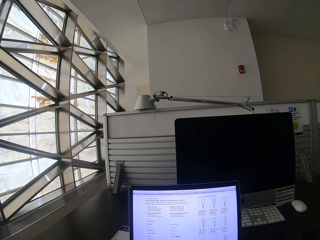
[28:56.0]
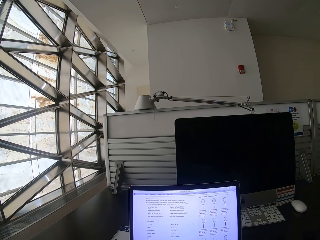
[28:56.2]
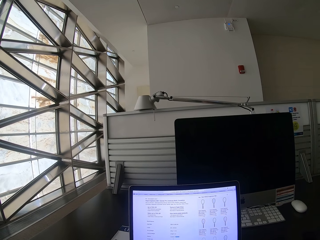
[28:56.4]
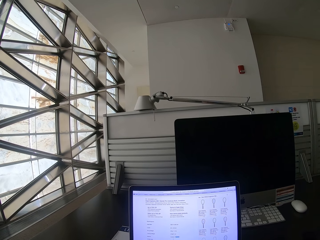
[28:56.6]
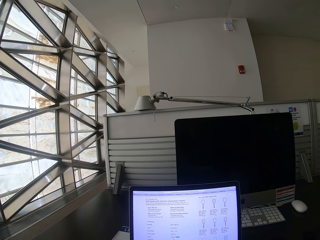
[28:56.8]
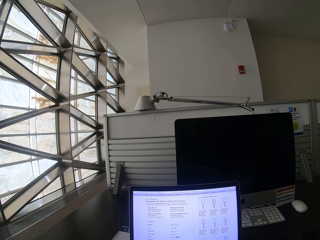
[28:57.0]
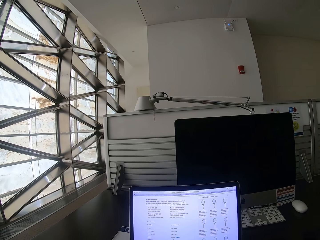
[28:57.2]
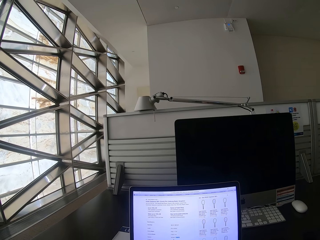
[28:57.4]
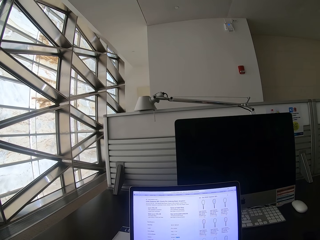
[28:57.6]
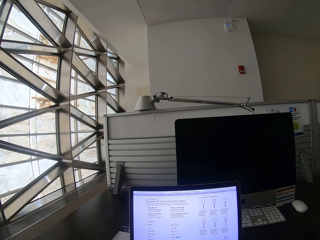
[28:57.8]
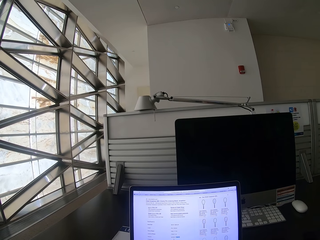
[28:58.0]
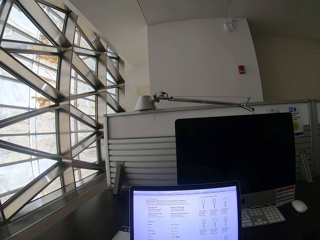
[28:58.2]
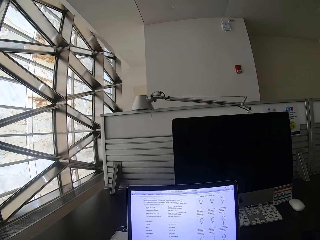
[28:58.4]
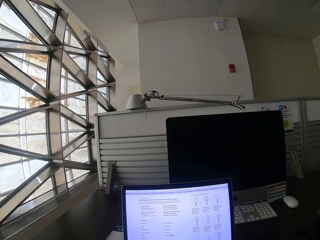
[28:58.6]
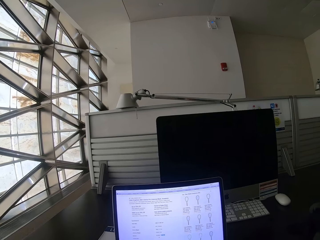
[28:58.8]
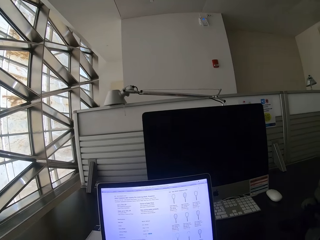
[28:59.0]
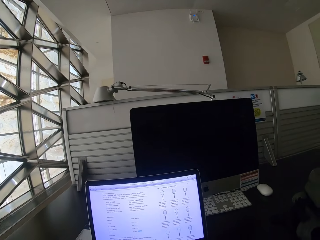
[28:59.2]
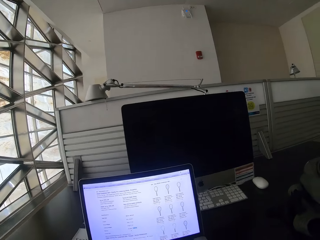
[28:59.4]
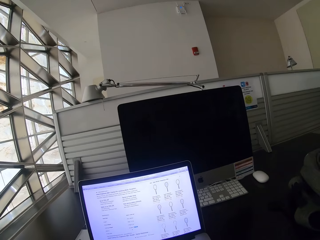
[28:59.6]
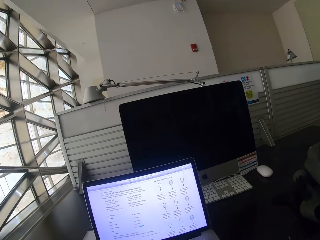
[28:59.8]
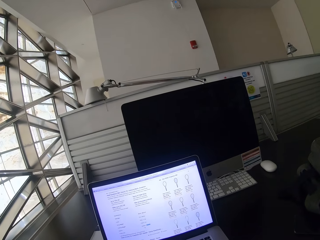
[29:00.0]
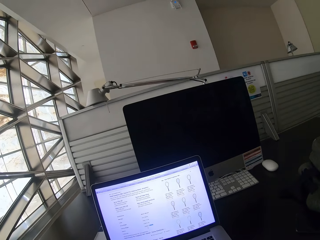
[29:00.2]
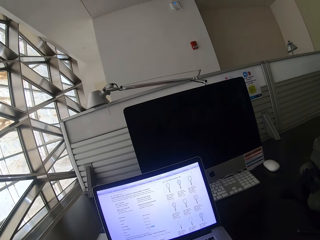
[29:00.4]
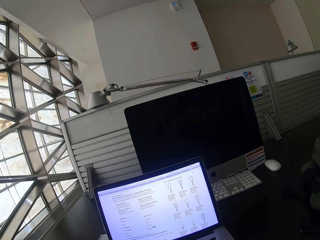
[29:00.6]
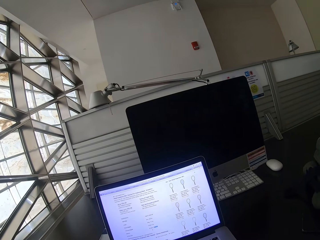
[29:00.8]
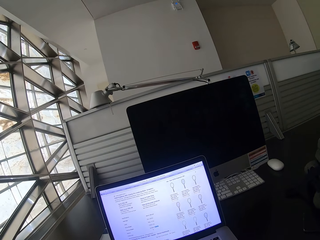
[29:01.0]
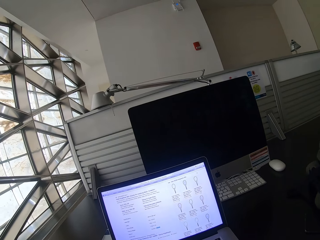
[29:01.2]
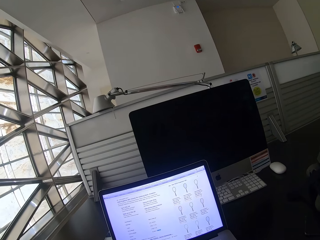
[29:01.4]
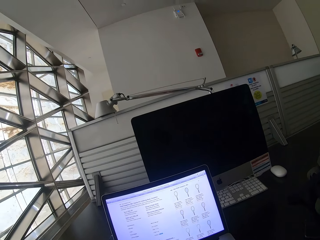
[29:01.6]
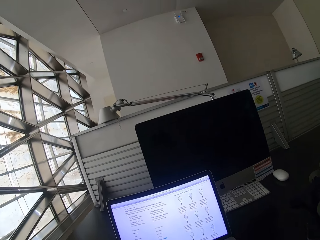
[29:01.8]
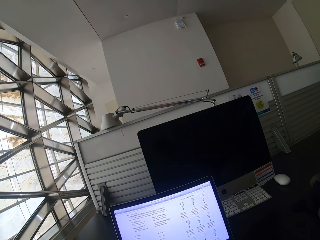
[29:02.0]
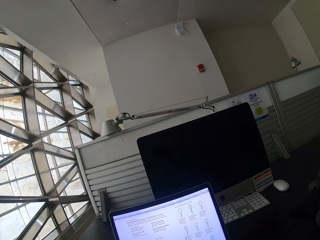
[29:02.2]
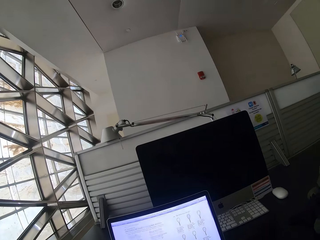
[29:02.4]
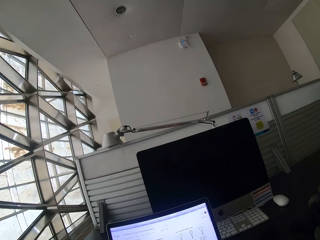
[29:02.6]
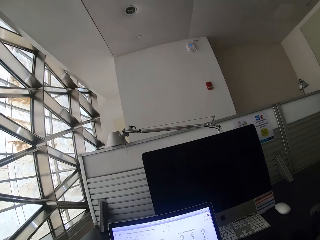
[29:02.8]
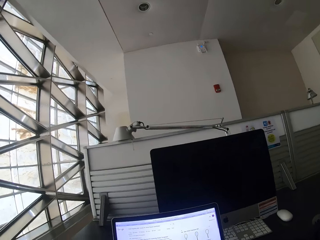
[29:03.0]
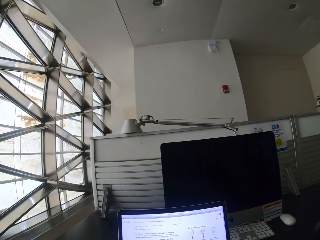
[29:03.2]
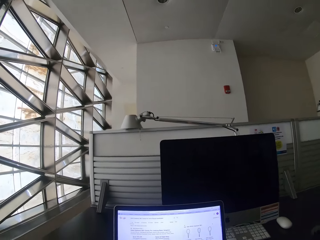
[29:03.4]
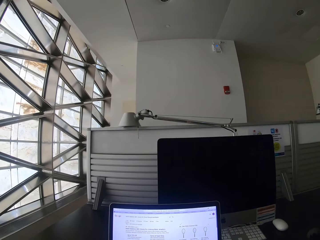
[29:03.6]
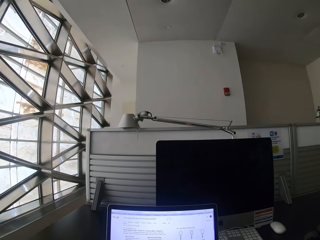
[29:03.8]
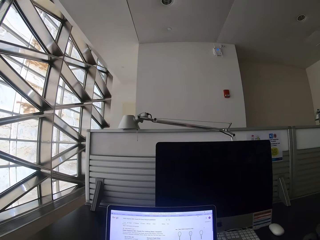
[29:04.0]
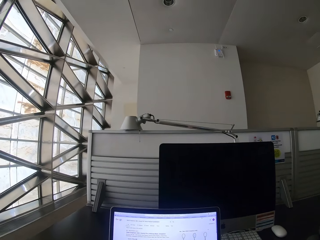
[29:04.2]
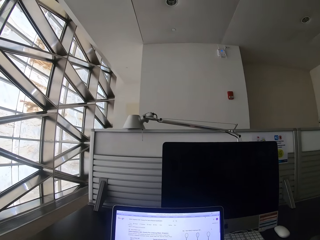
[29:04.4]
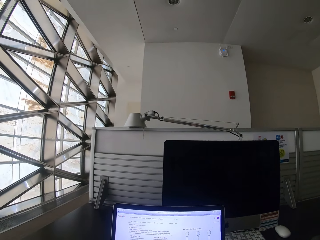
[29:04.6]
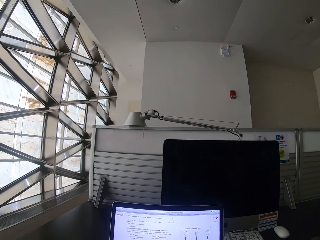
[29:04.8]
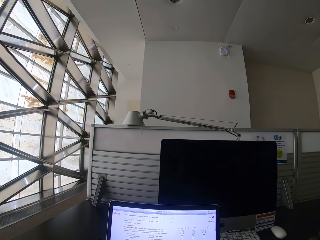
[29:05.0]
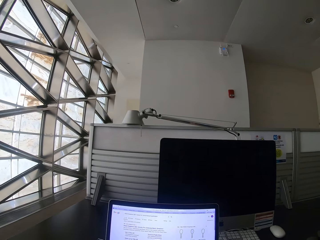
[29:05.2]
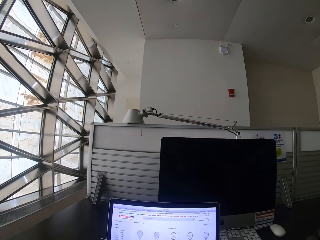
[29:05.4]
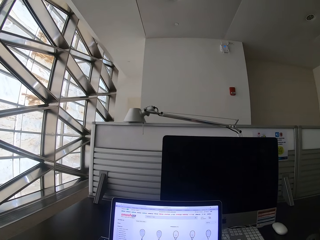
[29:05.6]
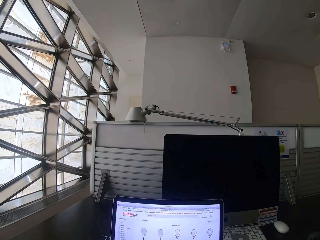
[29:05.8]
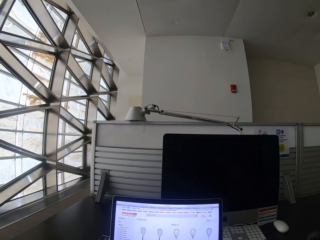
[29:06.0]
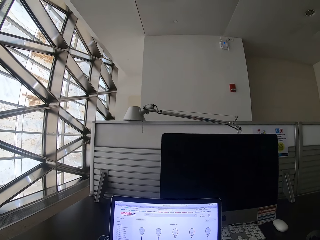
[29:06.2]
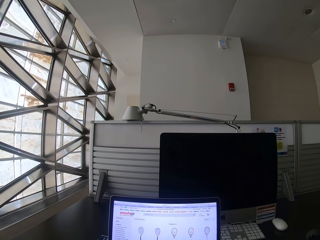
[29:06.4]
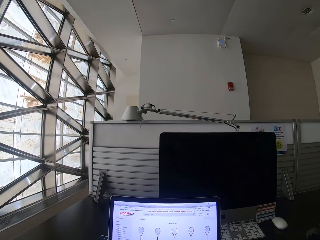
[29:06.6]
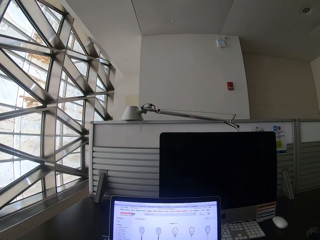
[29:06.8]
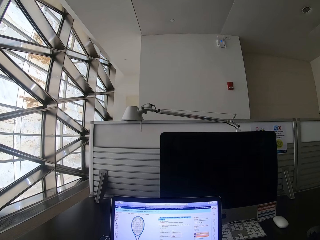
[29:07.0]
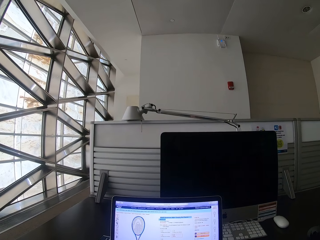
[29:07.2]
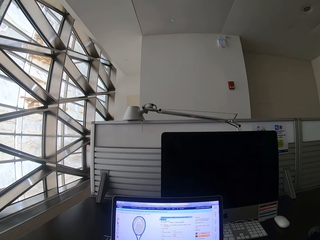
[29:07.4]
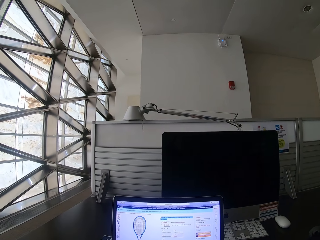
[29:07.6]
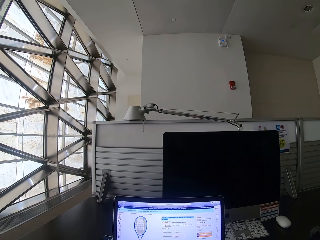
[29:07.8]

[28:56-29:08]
The camera wearer uses the laptop.

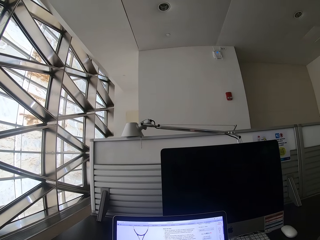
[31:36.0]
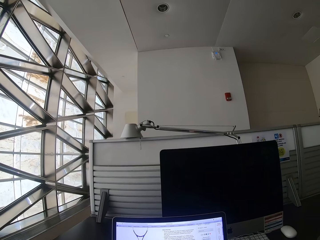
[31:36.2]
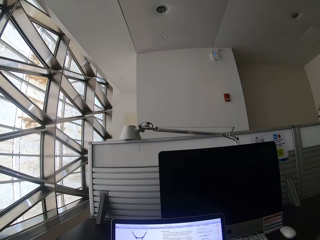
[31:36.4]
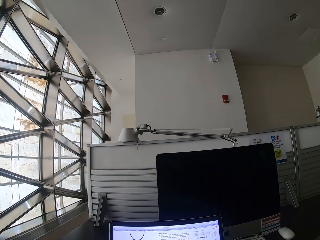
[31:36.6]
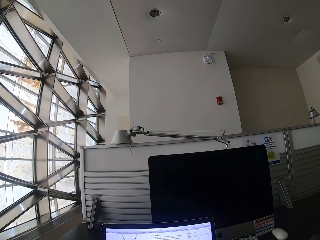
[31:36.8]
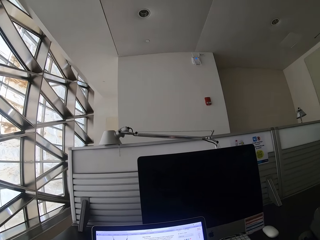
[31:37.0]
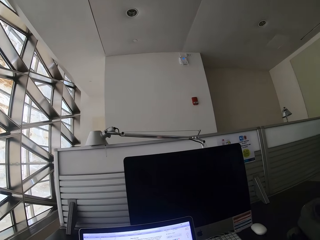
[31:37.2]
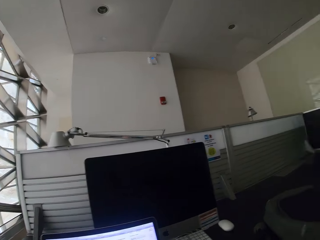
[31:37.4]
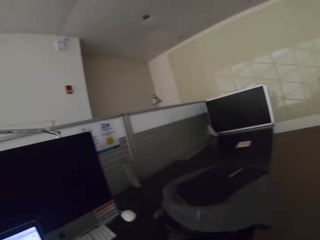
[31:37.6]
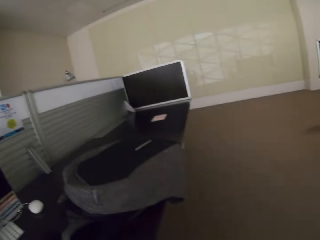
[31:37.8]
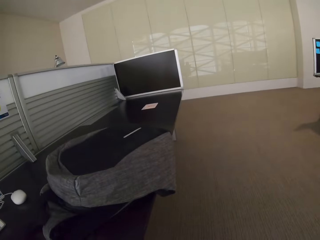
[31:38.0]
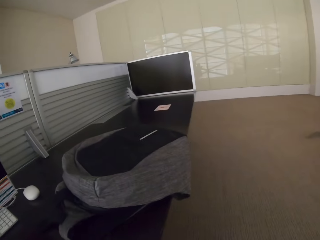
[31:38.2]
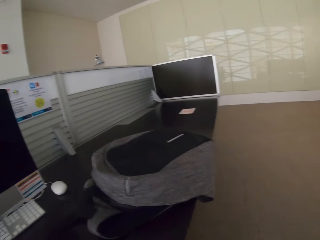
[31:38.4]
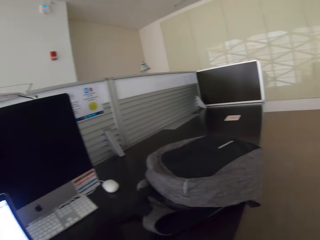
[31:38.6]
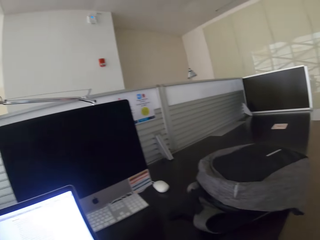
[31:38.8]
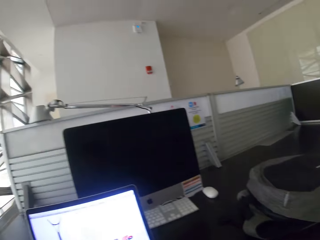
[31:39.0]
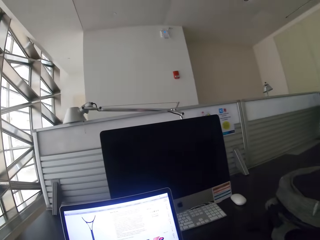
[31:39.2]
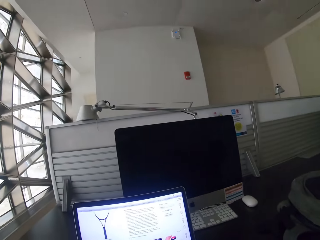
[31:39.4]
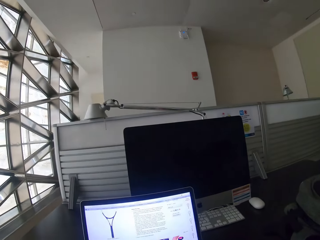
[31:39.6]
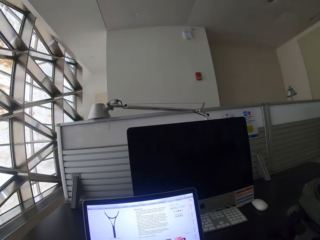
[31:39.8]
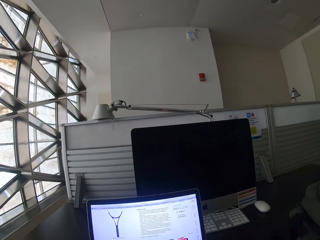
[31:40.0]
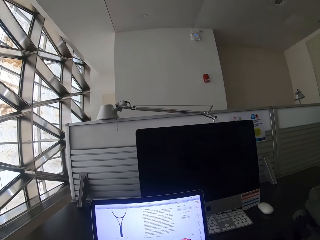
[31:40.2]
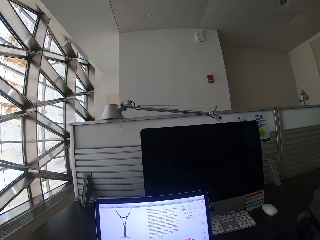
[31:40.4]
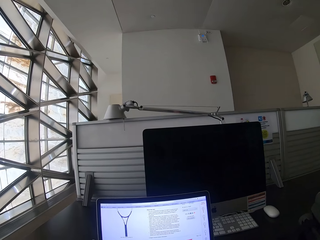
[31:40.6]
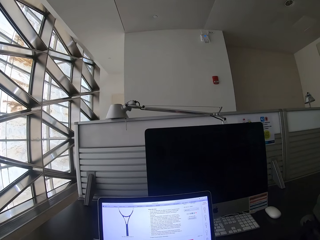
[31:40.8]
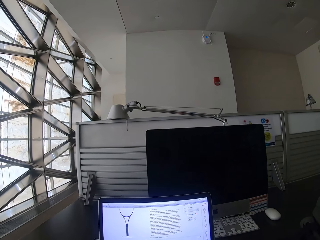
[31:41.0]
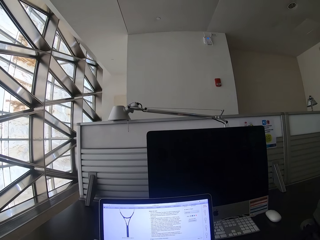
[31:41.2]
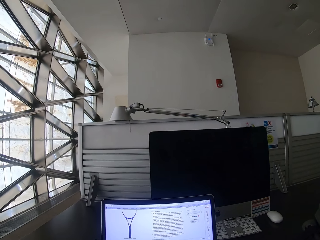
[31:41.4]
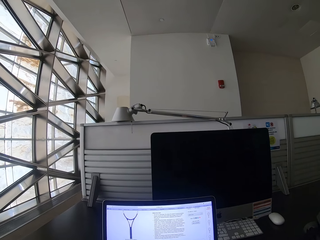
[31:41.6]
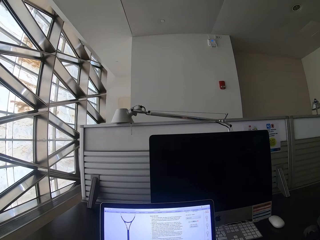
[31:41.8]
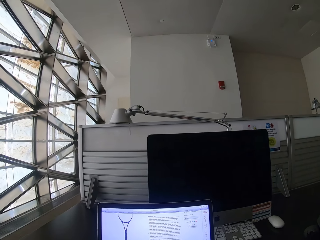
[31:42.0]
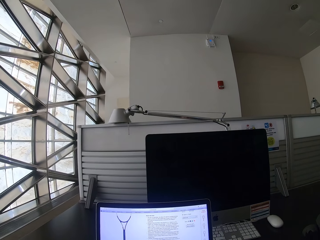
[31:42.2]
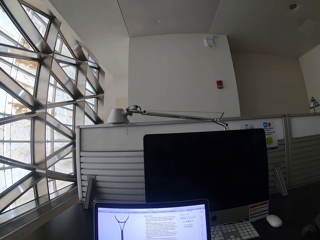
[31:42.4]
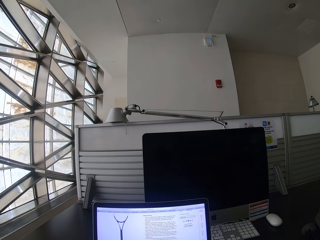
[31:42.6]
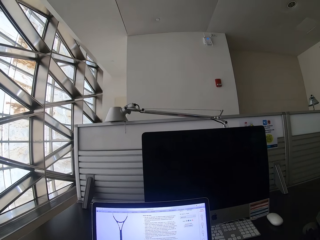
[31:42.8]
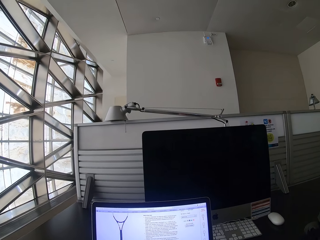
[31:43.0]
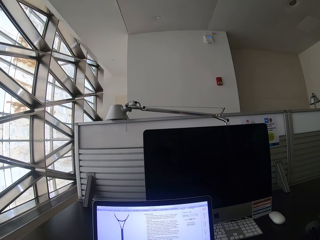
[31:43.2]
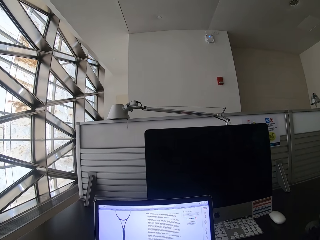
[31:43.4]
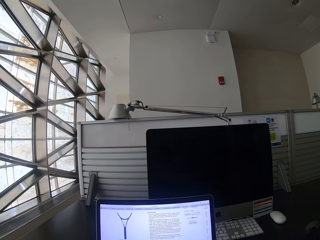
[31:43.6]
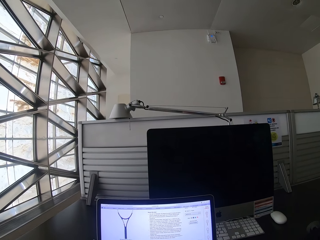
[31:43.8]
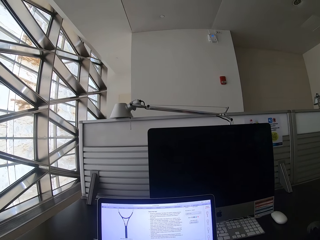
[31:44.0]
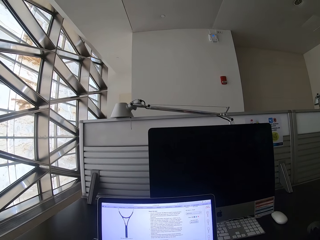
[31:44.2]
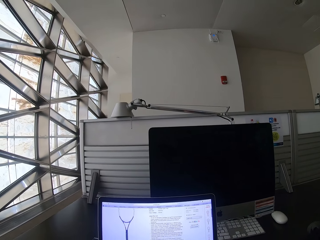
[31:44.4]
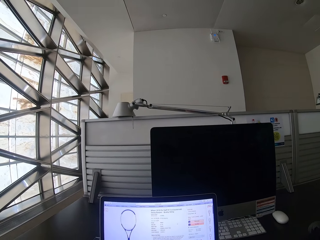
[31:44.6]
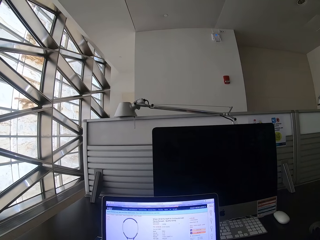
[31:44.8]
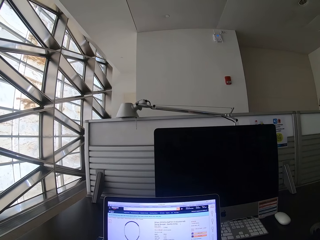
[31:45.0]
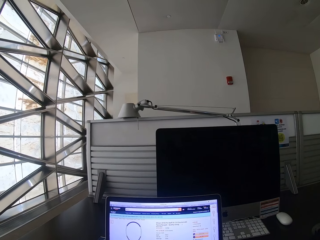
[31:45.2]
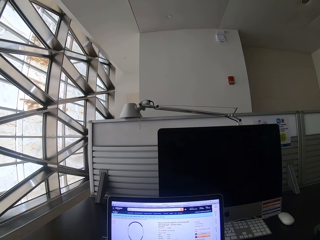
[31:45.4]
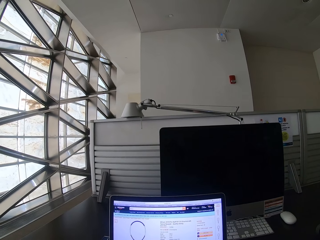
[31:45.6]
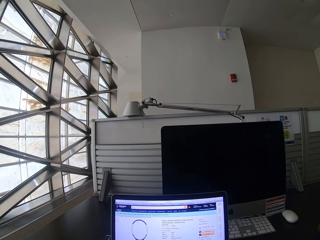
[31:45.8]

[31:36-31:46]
The camera wearer looks around the office. They use the laptop.
